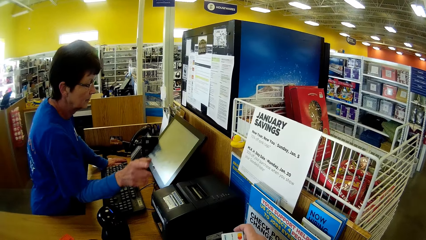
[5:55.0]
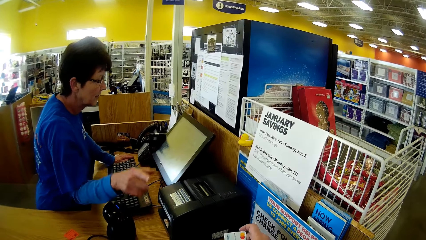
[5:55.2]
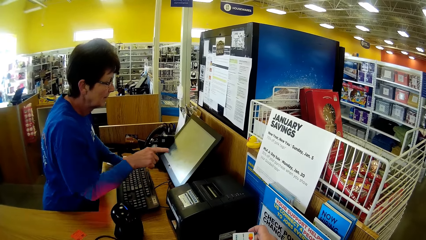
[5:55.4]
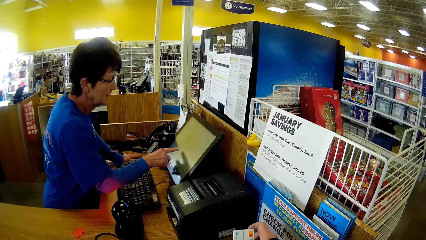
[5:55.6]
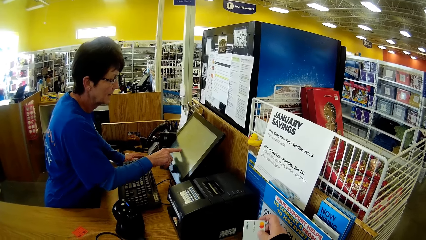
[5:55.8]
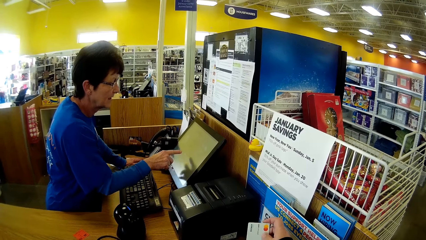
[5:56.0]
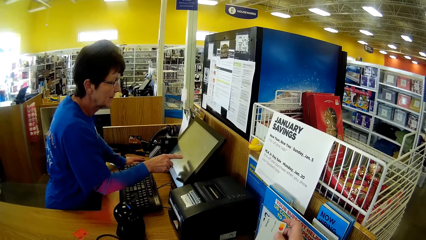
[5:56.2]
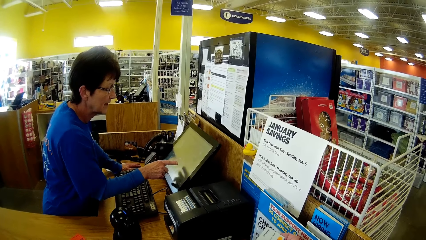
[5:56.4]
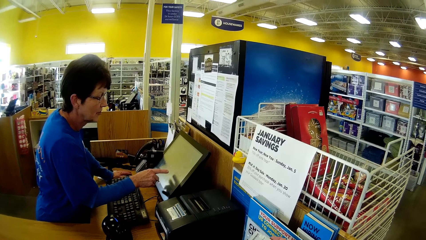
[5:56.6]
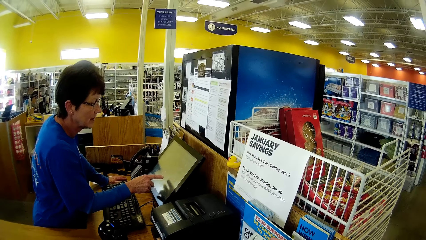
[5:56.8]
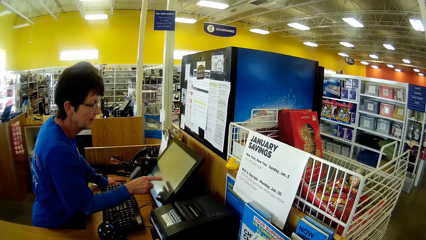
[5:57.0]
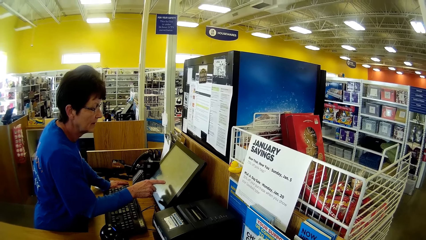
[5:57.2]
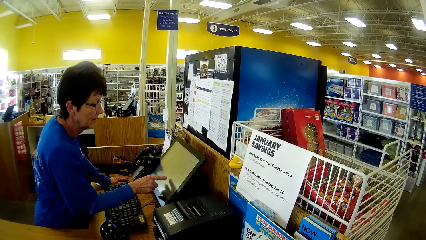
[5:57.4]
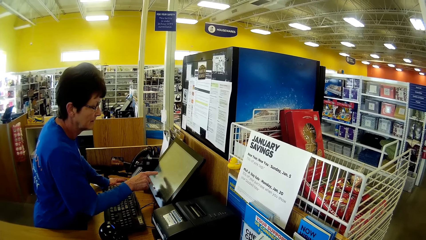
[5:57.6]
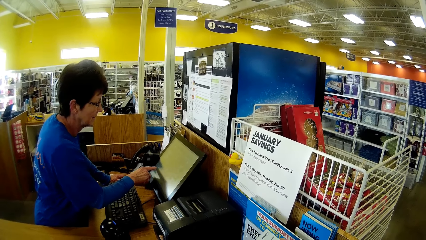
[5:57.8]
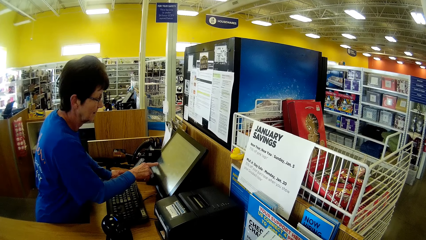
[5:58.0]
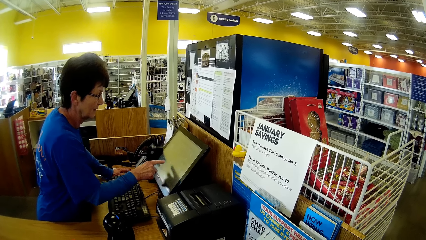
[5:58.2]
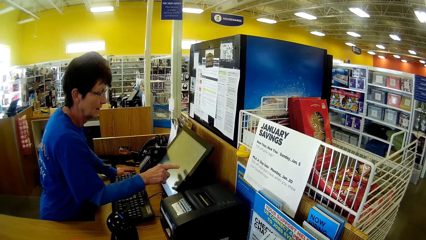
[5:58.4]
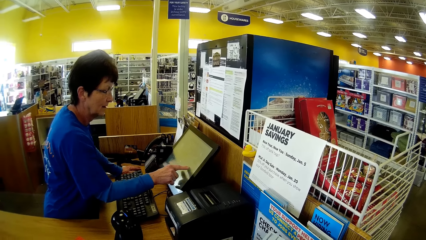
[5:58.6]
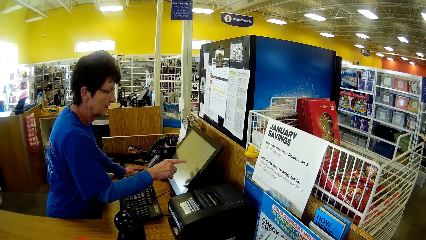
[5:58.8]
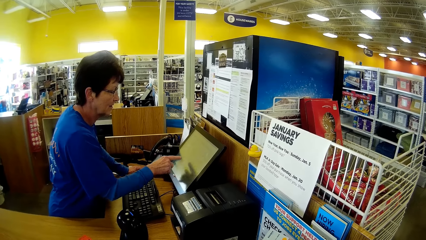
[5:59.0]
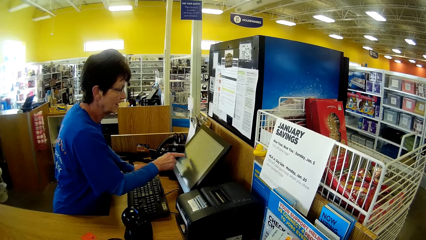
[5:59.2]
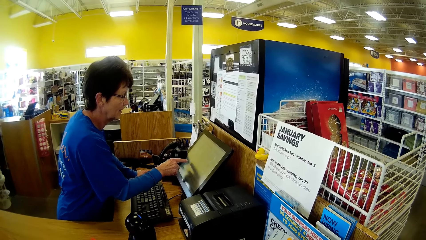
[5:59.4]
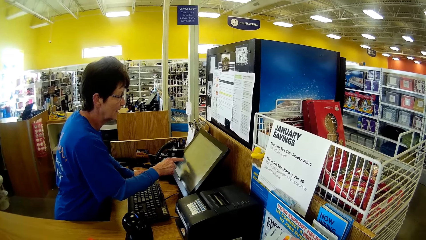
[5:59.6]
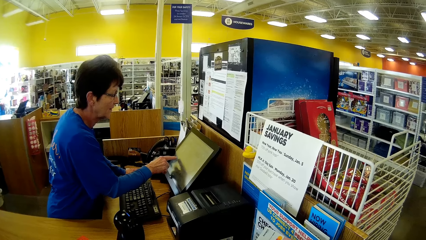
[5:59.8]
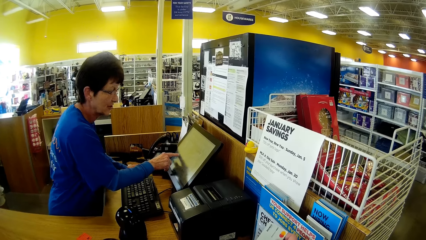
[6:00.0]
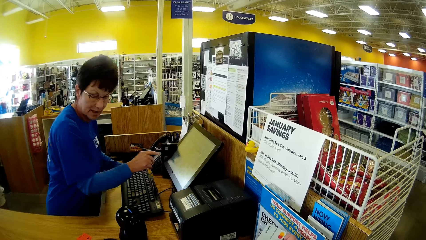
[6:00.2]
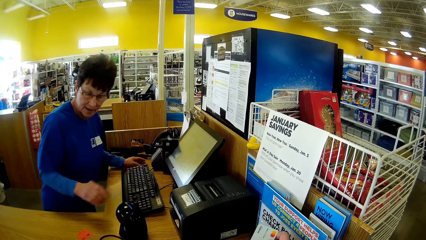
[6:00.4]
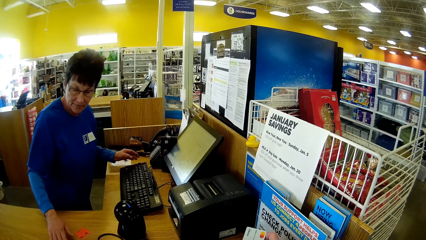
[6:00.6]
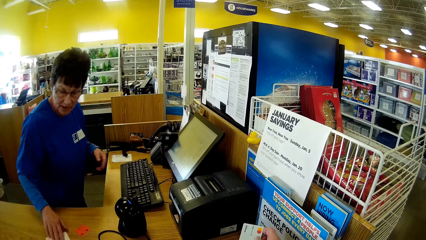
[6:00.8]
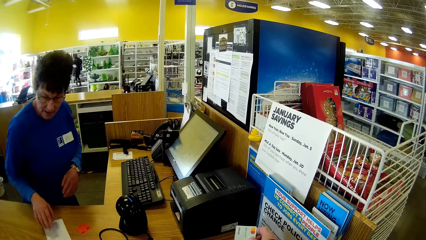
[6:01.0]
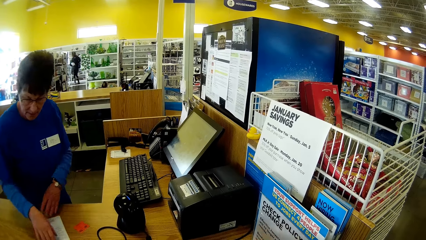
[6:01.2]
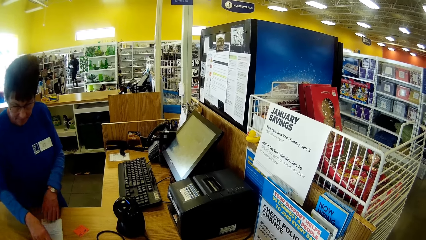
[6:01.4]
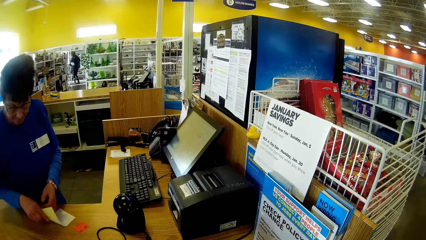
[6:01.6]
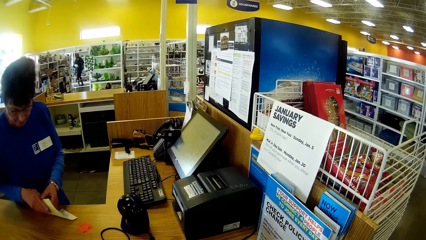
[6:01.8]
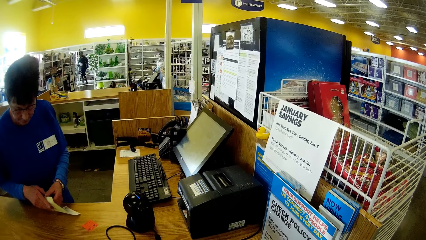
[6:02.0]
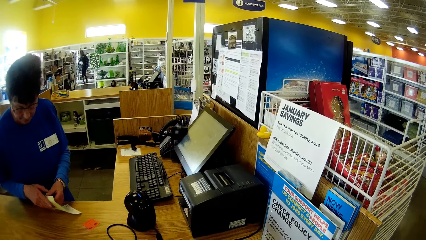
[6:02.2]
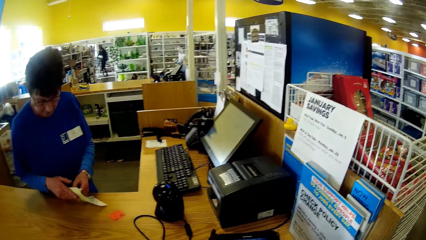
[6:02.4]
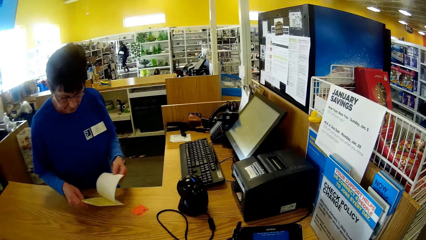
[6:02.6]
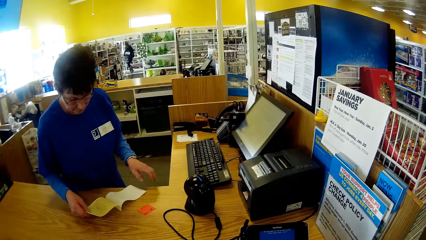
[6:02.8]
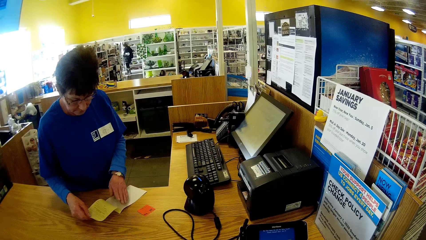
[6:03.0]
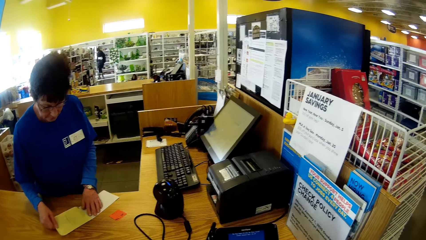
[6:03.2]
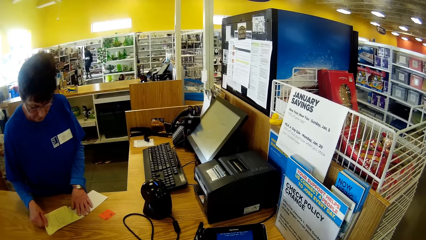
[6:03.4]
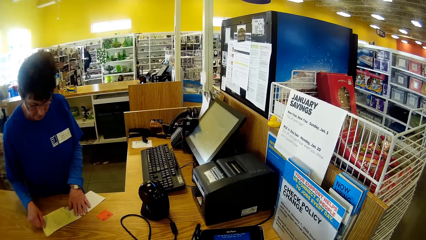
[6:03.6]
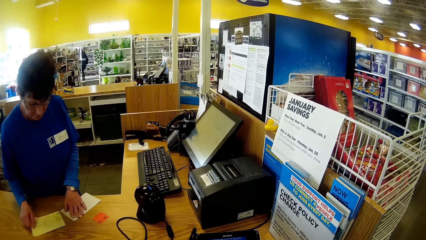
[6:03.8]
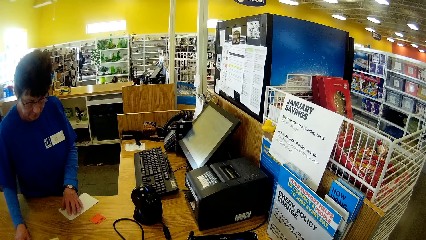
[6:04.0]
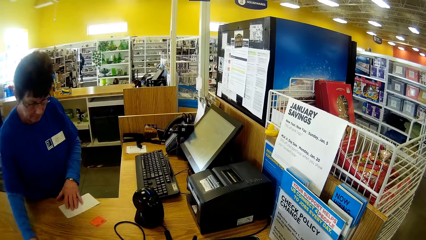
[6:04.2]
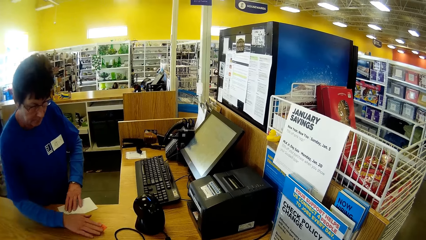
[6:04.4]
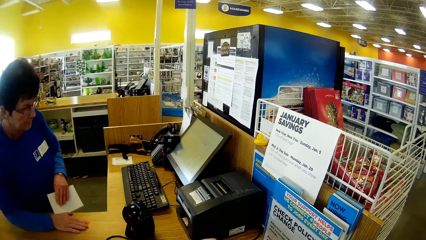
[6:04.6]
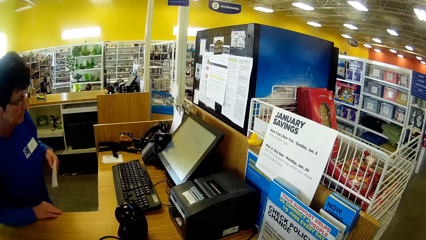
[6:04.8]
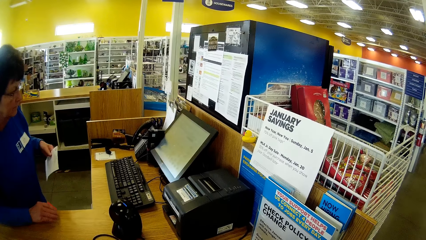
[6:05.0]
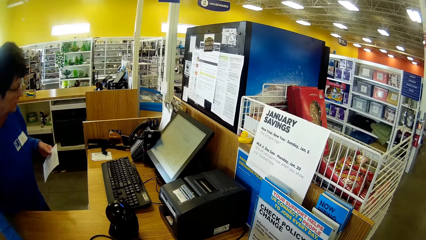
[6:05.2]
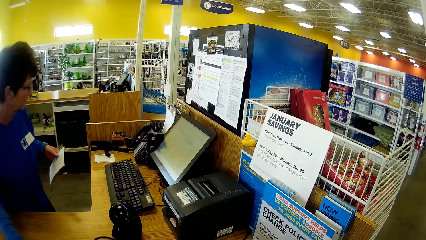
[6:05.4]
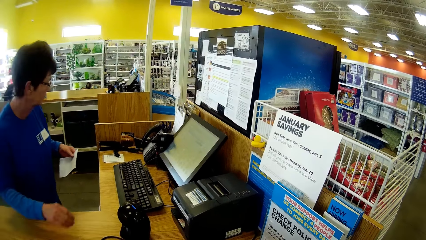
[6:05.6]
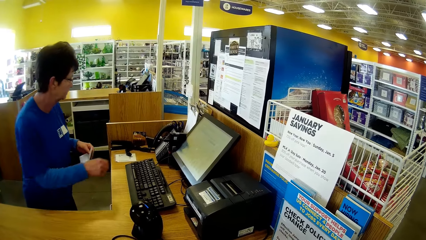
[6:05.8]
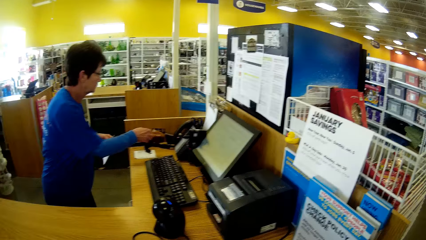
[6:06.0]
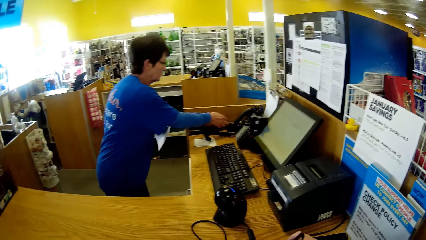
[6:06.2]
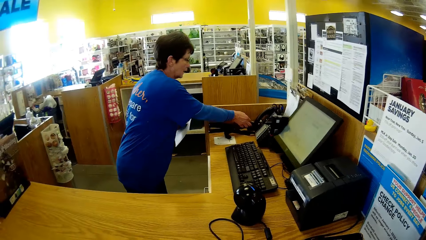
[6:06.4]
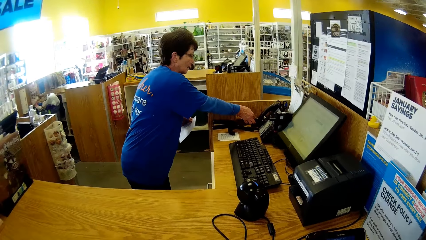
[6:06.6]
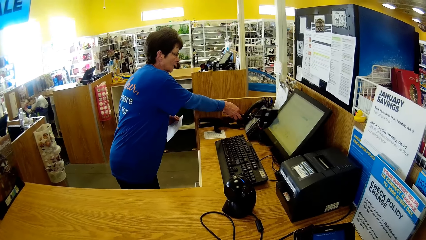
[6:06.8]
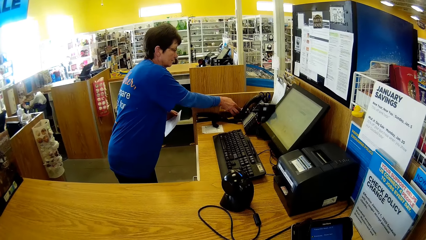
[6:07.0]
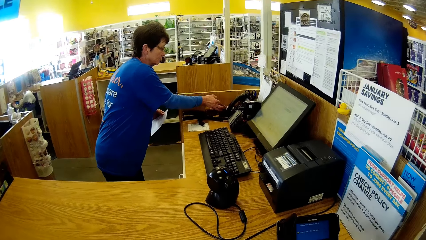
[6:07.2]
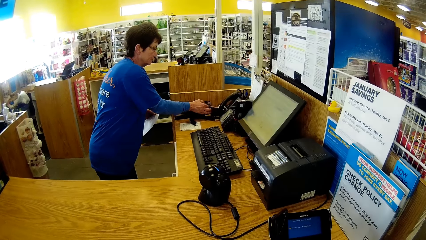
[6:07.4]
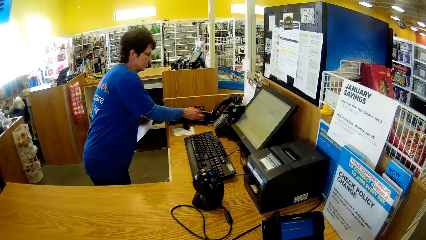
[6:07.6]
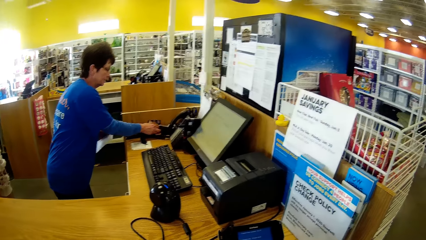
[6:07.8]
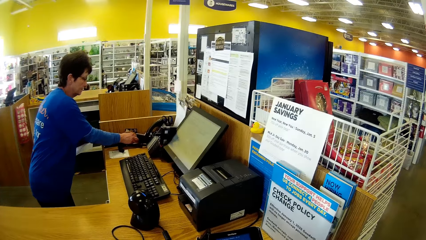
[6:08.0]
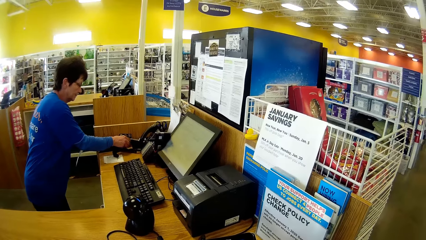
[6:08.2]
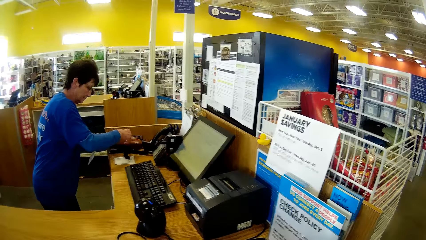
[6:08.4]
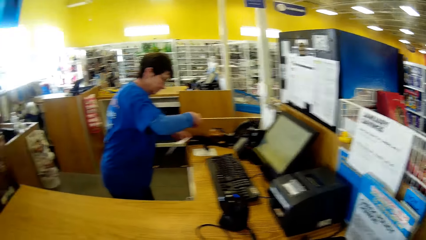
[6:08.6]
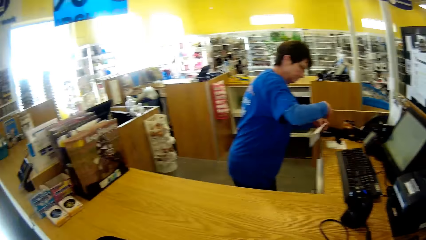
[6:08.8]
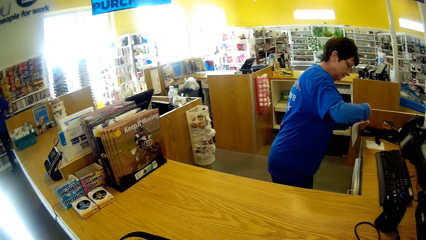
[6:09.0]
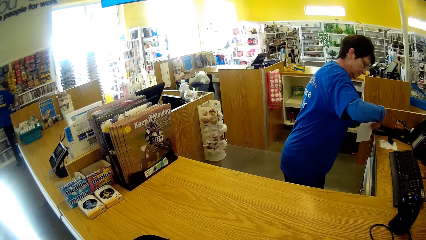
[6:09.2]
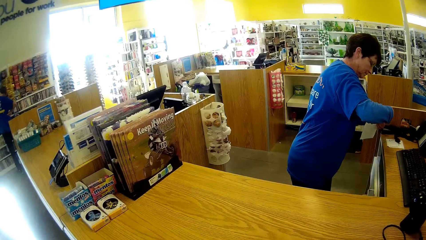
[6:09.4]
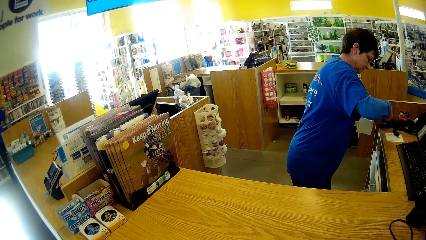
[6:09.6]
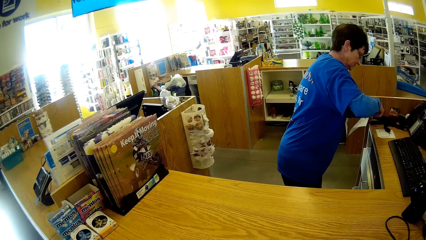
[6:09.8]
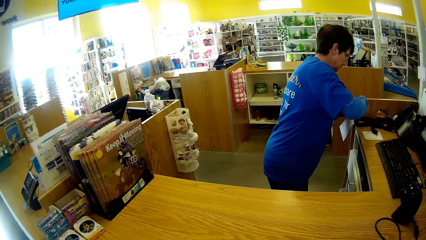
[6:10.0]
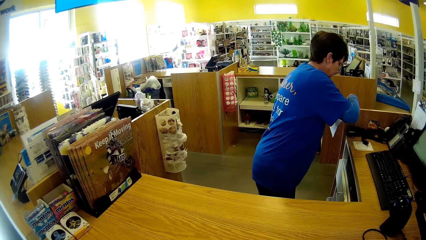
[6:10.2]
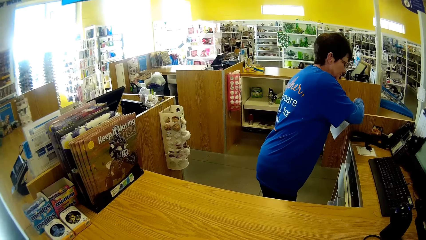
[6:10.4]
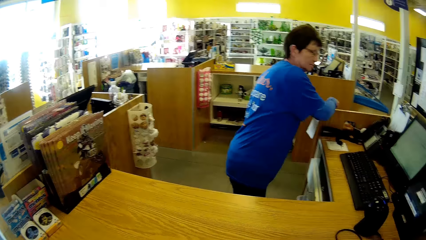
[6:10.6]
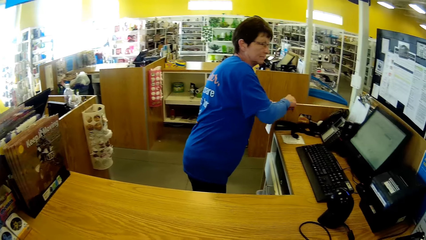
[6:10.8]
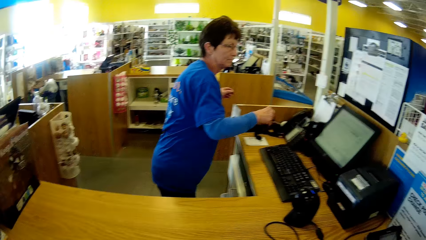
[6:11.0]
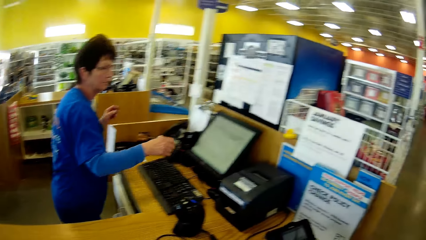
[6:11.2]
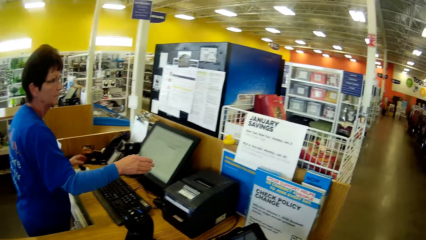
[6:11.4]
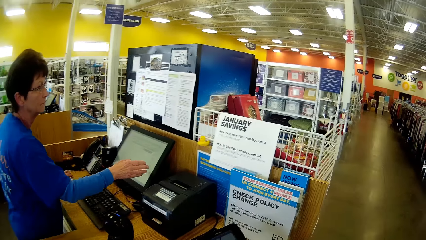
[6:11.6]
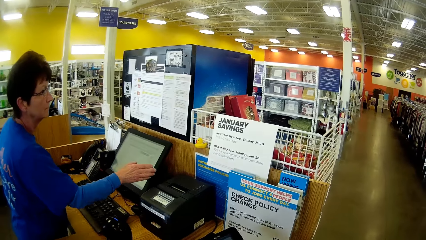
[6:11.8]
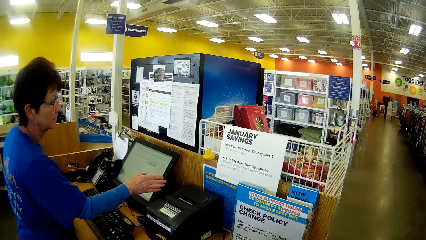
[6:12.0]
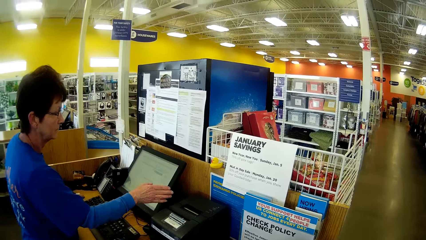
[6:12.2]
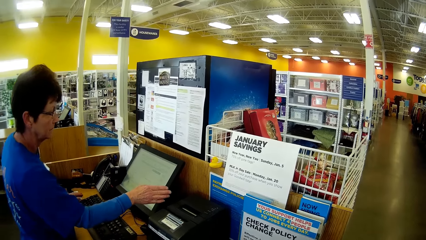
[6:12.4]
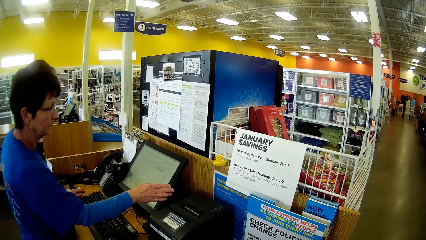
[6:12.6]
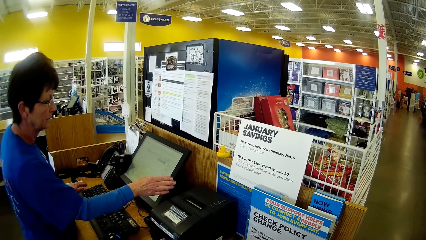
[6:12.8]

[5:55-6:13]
The camera wearer holds a card in his right hand. A woman holds a sheet of paper. The woman cuts the sheet of paper. The woman cuts the cello tape. The woman puts the cello tape on the sheet of paper.
